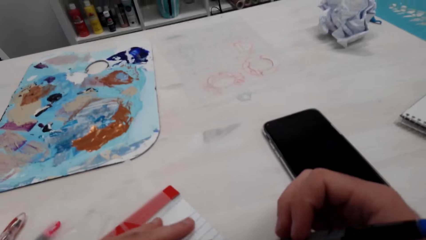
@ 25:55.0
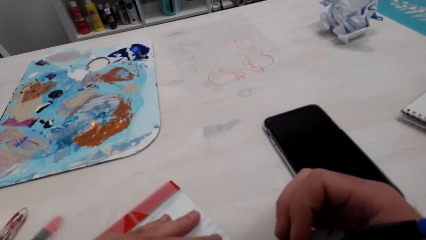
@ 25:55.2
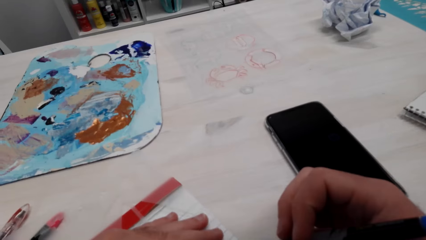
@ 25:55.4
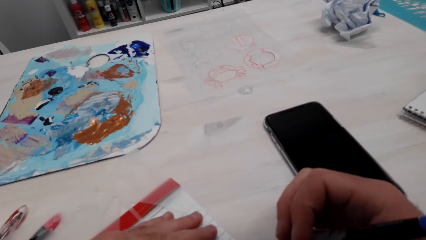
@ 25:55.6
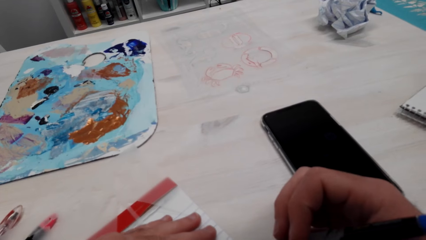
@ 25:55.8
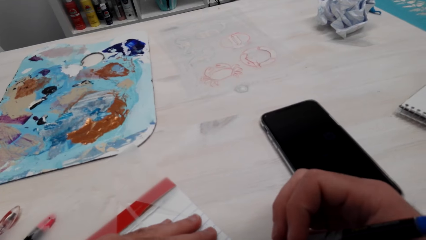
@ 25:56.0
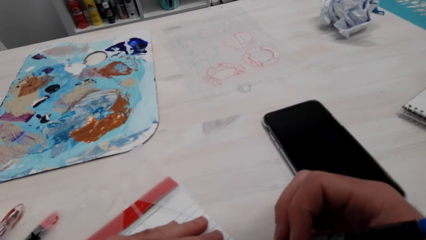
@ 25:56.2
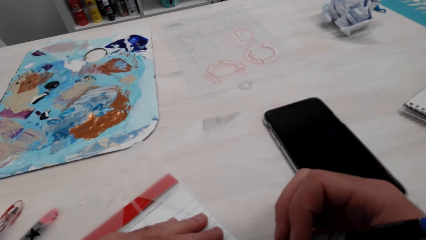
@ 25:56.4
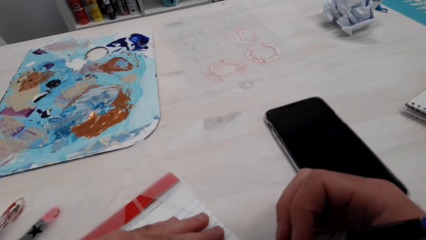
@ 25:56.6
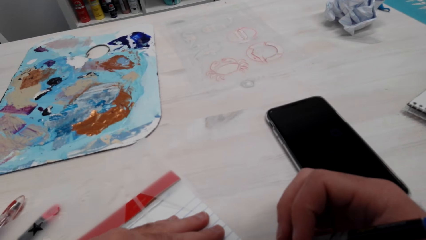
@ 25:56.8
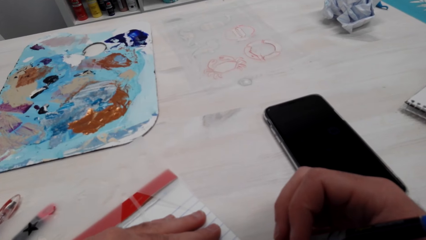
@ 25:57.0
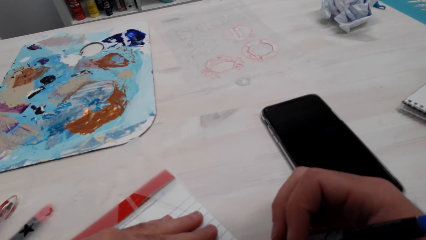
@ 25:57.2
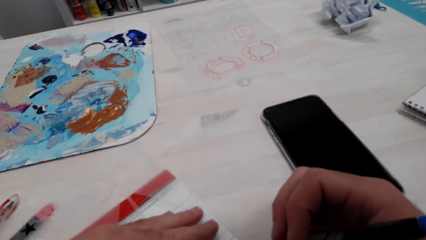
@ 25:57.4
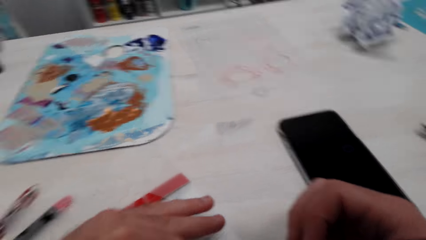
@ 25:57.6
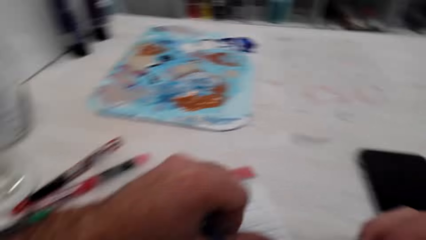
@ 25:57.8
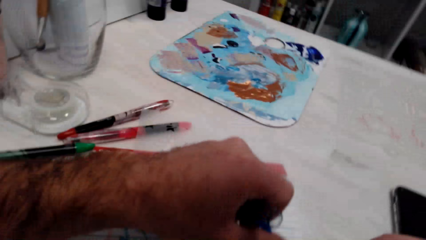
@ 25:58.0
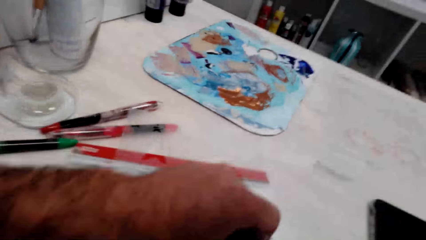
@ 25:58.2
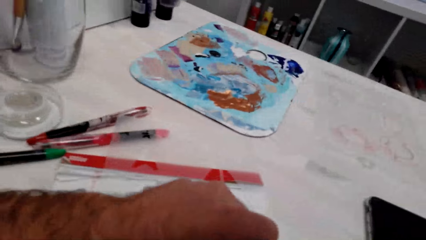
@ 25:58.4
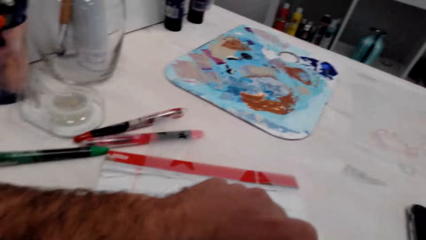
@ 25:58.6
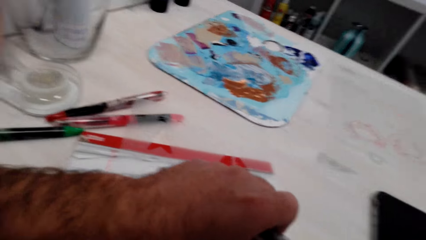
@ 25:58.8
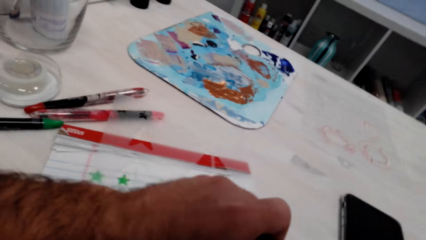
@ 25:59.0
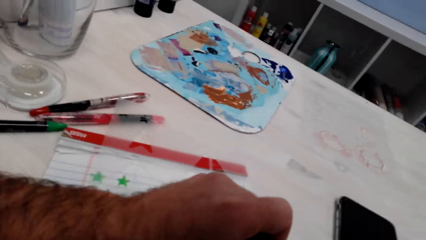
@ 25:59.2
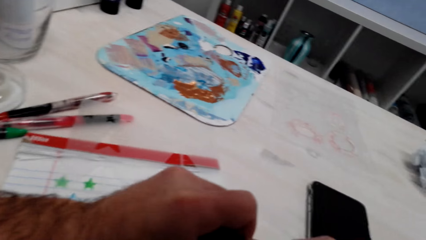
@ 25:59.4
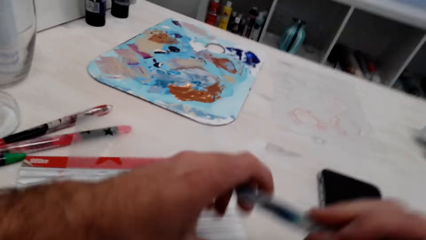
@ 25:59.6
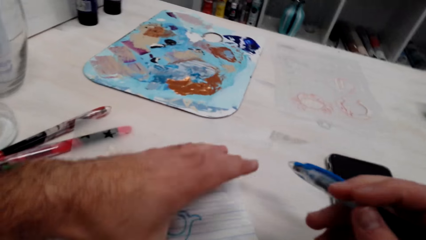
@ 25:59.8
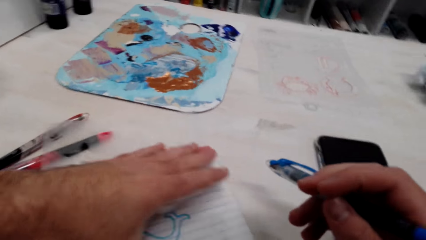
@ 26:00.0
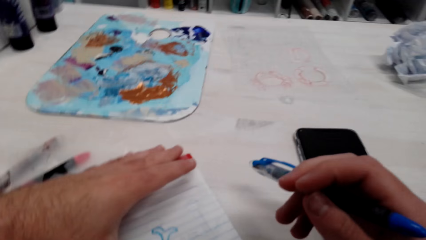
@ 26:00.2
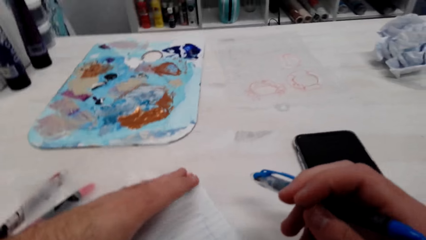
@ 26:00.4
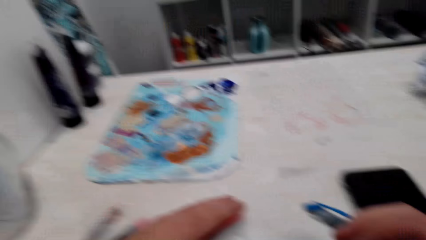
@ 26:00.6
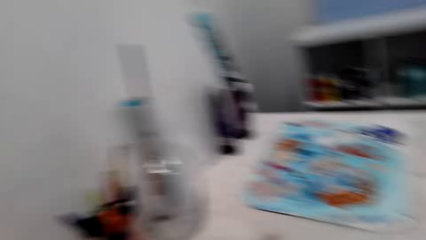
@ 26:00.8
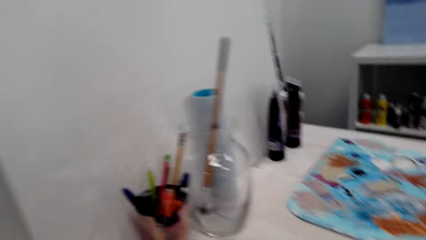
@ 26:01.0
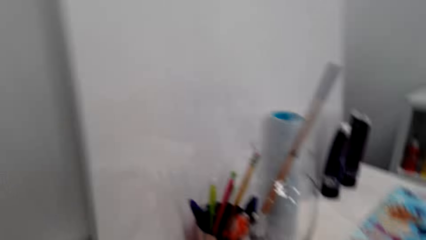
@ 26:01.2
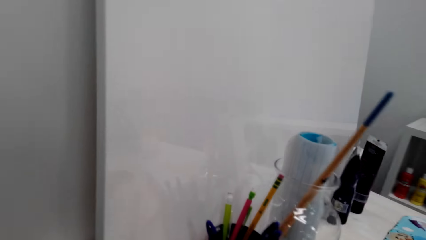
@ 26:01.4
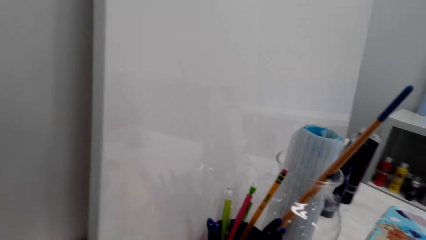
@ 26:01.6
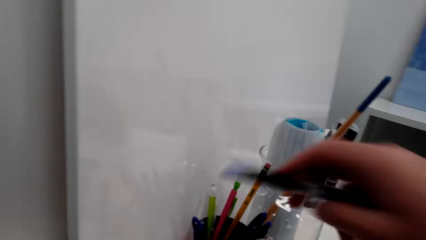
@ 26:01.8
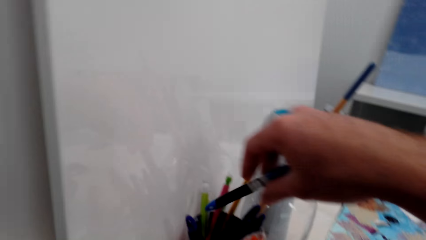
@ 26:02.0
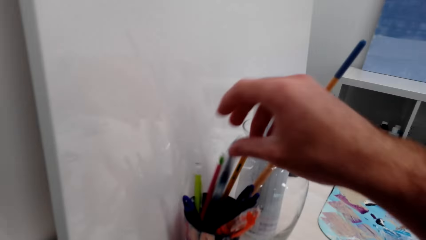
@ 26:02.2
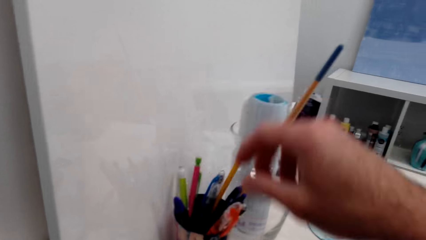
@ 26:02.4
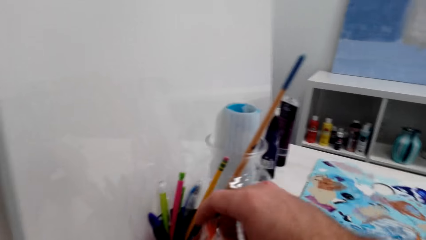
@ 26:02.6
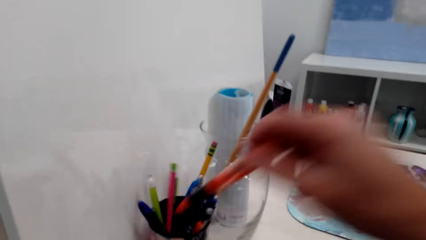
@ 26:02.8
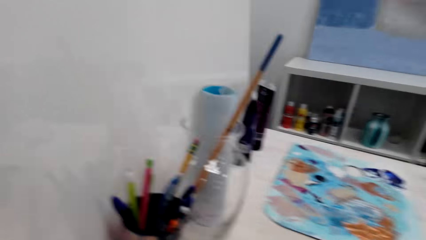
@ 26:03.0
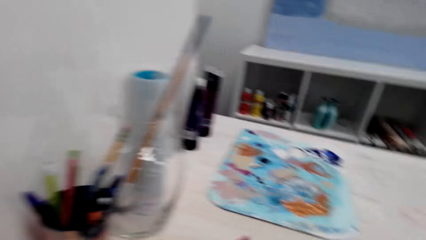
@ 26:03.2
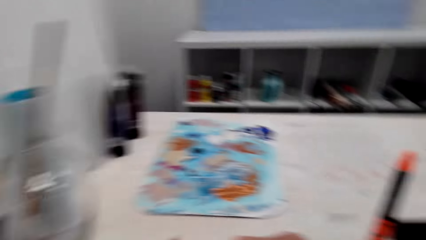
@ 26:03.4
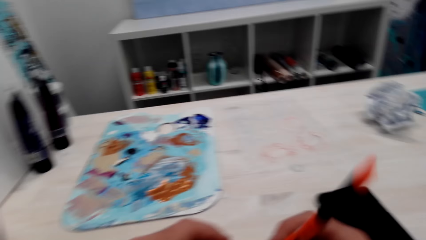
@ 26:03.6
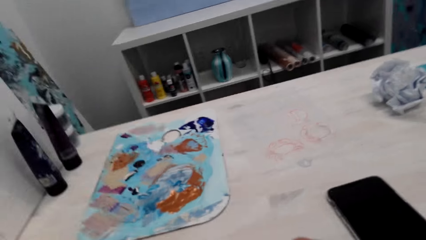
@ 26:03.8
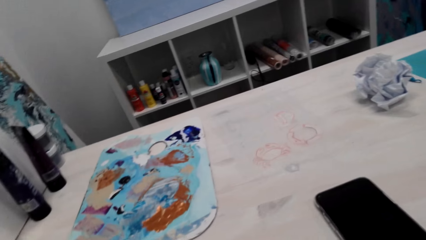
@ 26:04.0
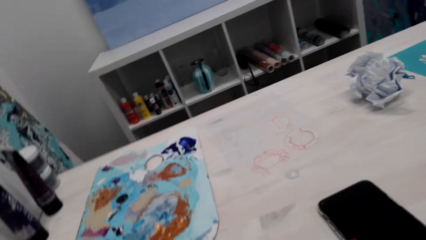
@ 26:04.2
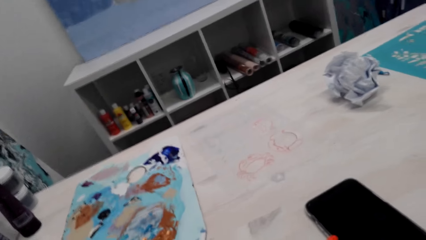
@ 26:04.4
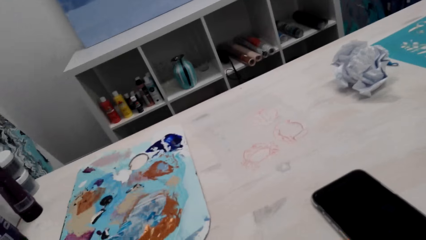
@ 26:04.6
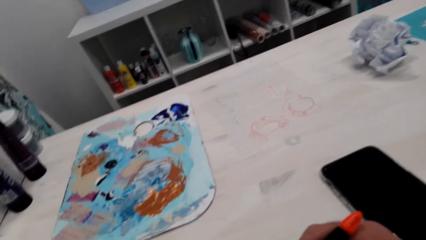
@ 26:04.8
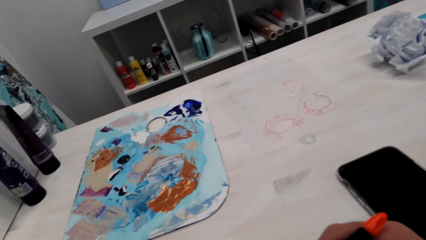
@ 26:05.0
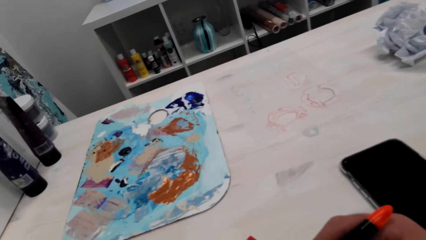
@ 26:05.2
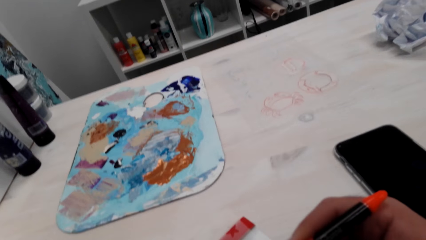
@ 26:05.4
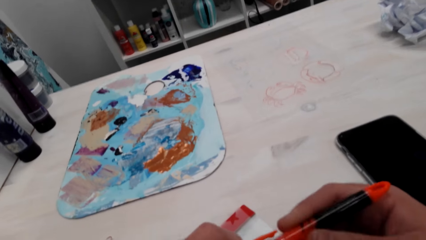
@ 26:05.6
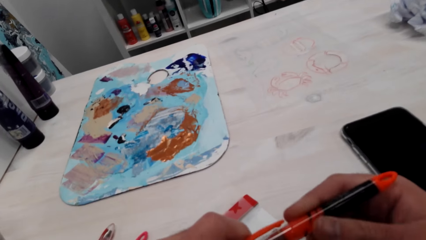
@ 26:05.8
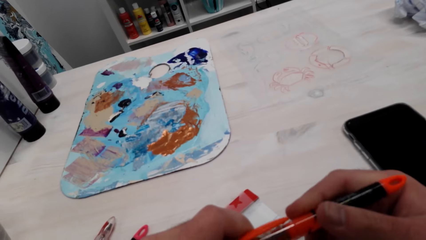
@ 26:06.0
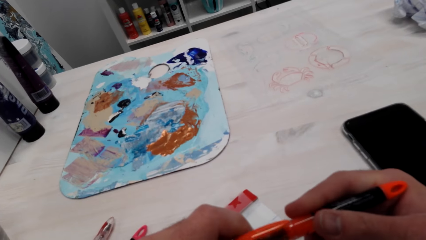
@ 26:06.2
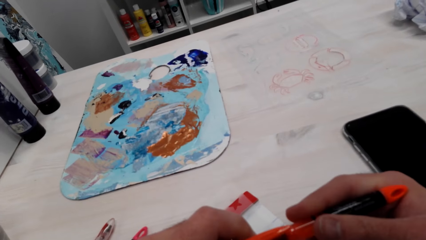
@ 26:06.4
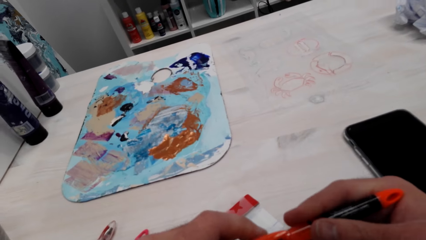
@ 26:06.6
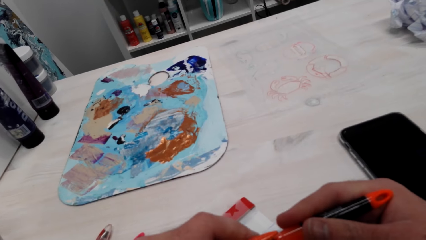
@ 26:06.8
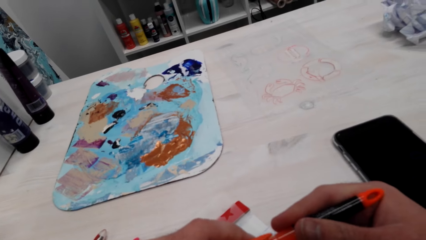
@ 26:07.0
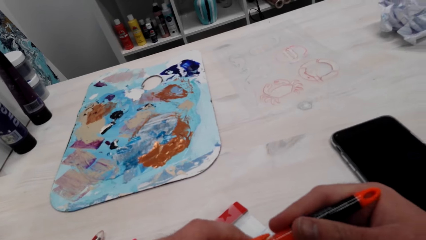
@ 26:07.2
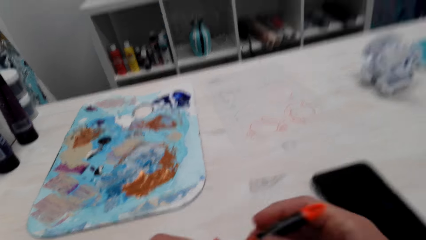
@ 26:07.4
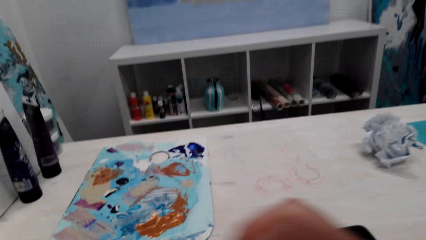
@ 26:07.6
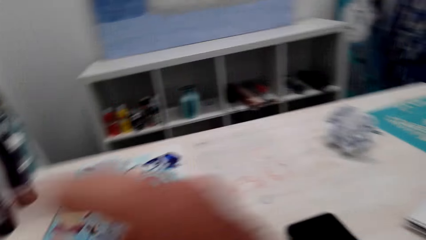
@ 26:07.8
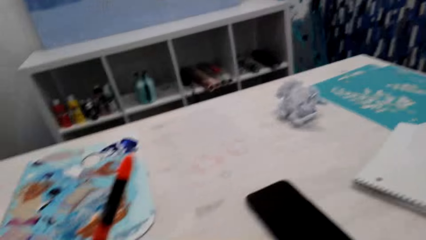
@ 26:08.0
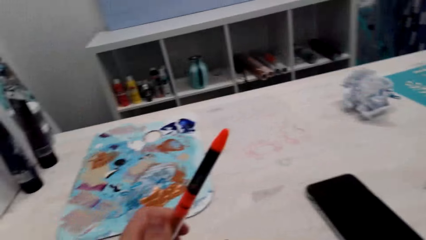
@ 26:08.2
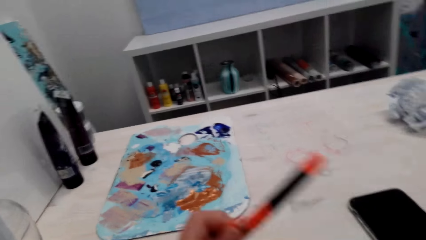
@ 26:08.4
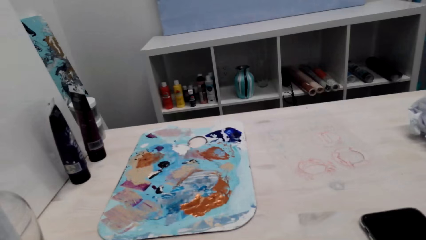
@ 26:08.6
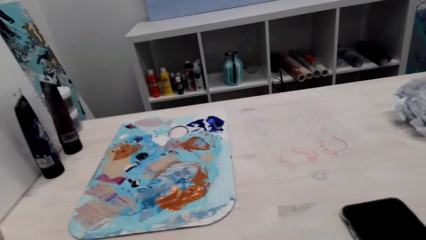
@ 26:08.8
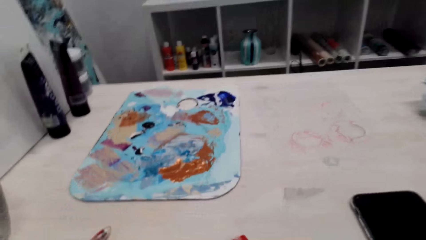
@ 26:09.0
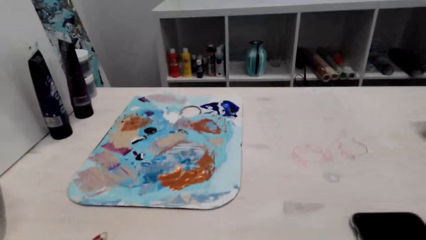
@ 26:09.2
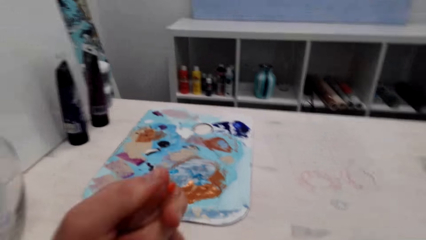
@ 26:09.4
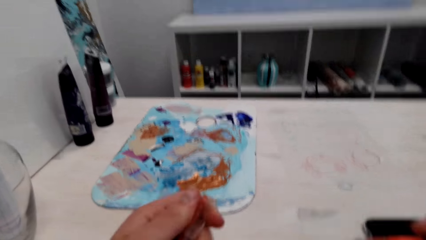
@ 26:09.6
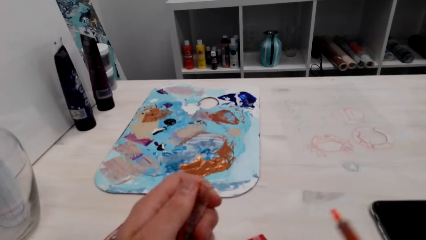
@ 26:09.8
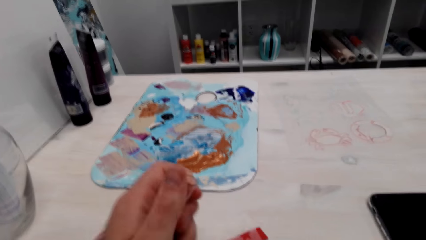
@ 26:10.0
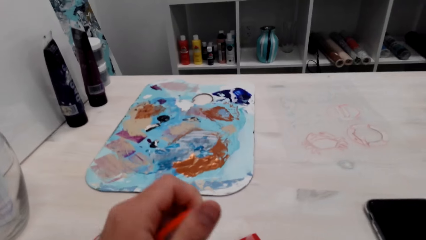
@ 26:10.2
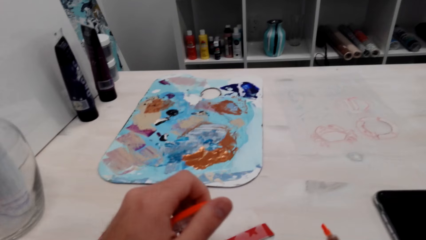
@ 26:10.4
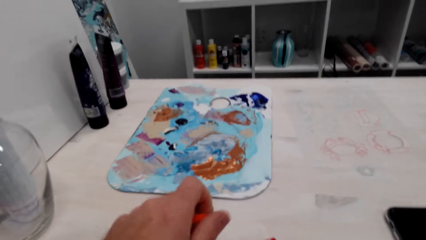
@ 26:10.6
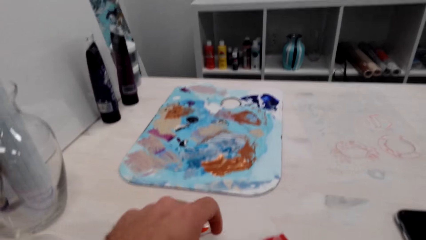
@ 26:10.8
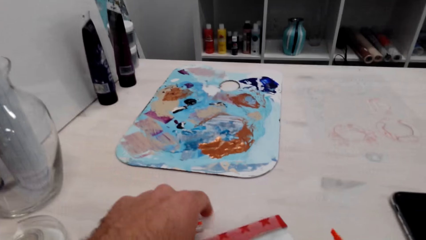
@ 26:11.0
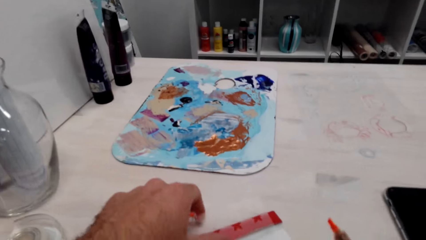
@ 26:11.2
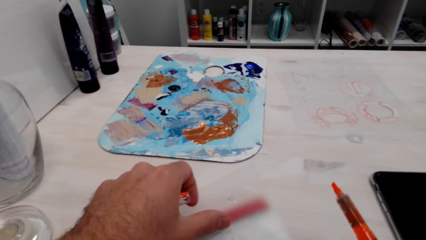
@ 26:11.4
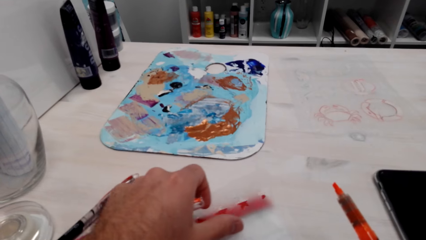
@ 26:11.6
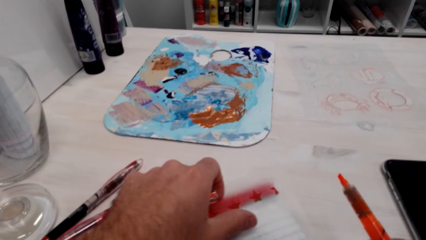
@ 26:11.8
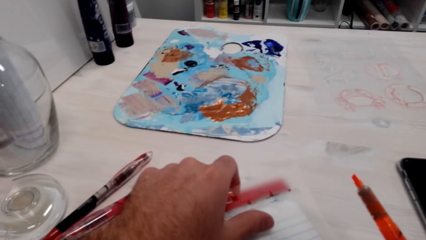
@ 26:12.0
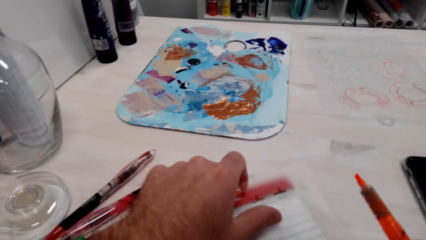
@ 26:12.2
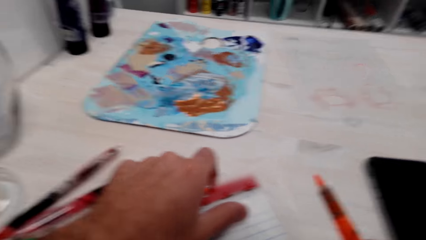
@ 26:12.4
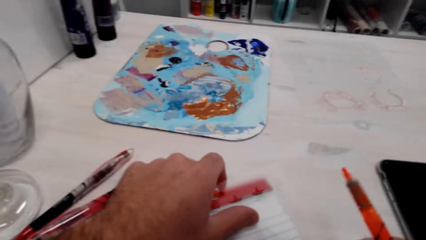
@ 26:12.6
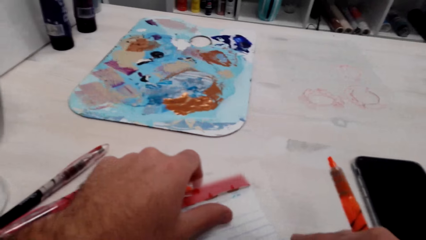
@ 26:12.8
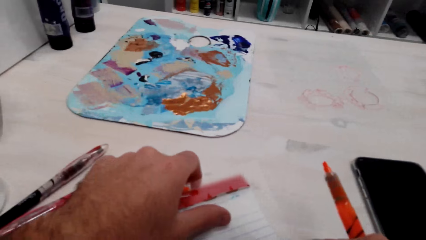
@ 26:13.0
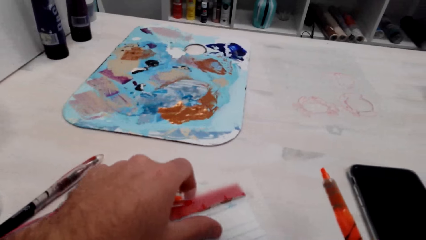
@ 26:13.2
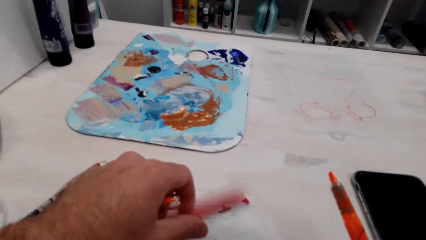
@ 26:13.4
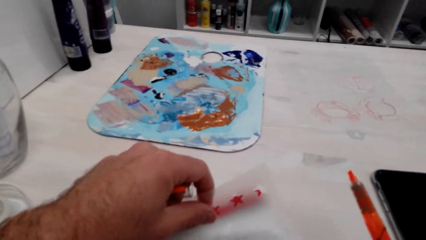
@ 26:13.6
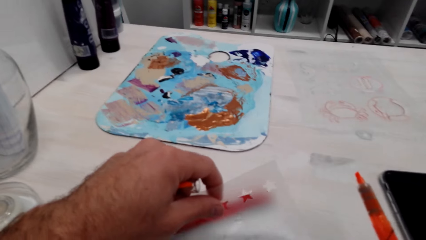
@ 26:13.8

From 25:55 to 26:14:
The camera wearer puts the cap back on the pen. They hold the marker pen. They put the pen back in the container. They pick up another pen. They remove the pen cap. They hold the cover.
